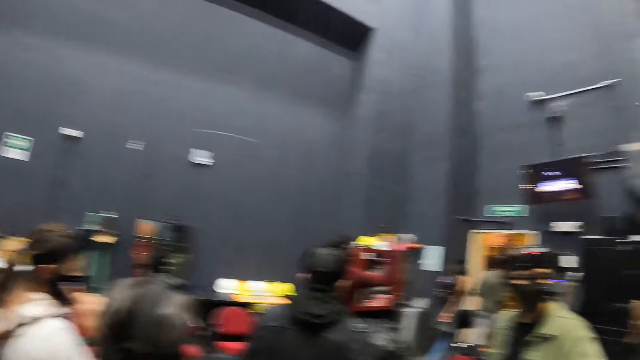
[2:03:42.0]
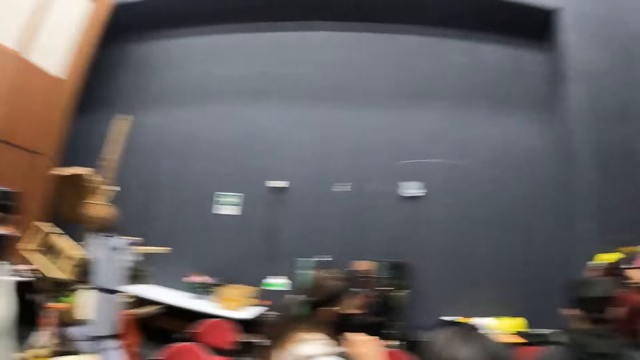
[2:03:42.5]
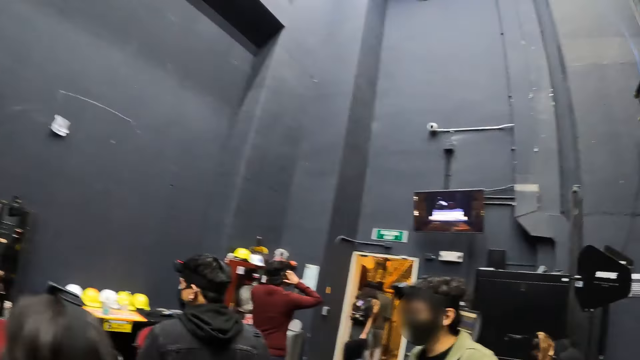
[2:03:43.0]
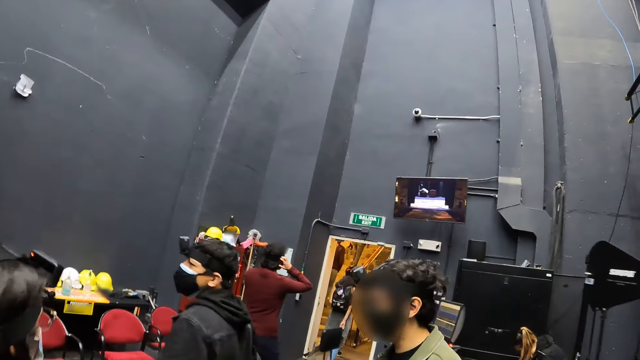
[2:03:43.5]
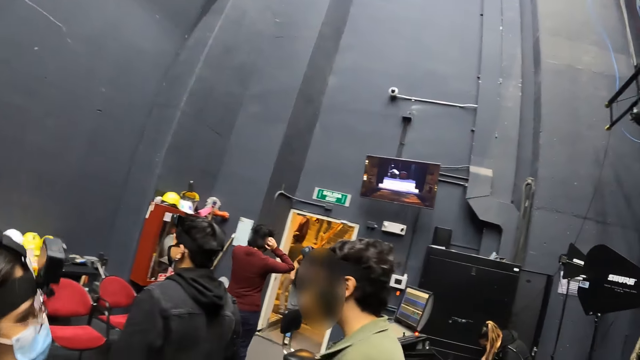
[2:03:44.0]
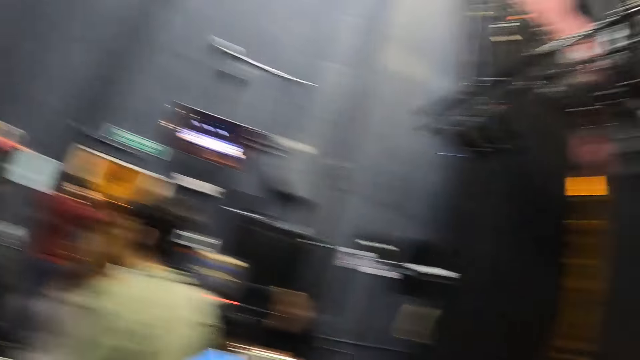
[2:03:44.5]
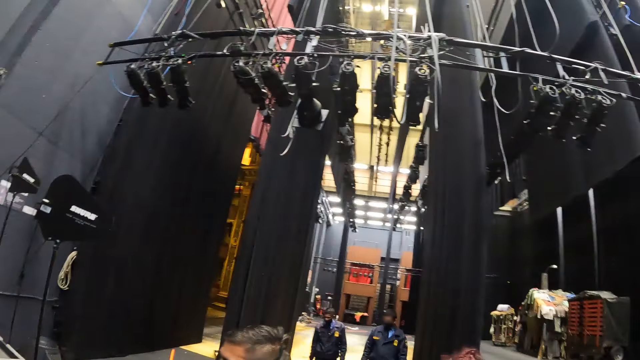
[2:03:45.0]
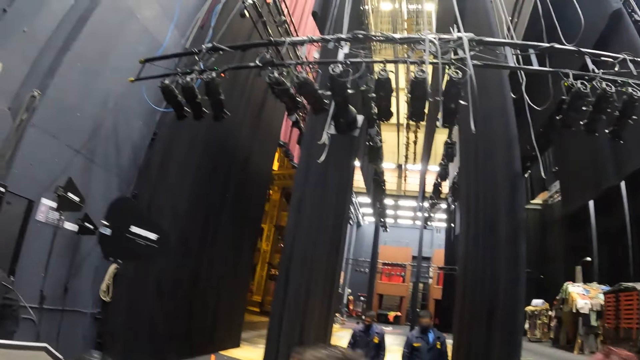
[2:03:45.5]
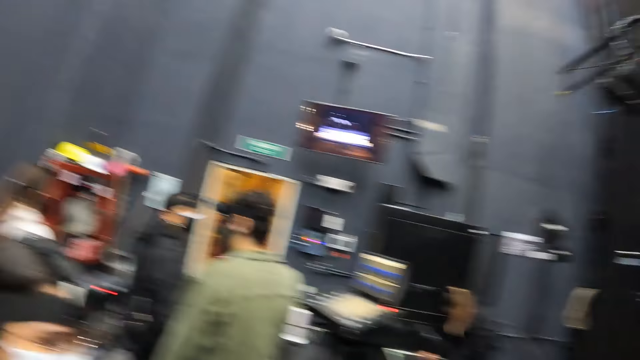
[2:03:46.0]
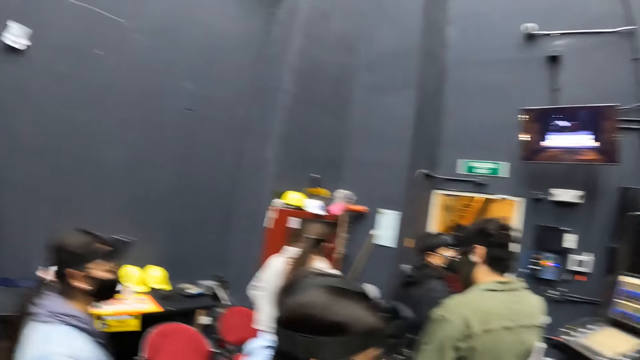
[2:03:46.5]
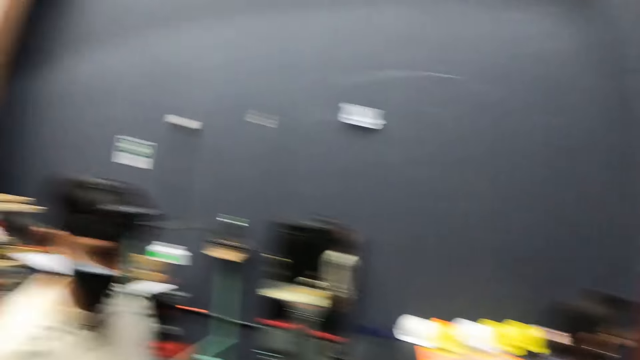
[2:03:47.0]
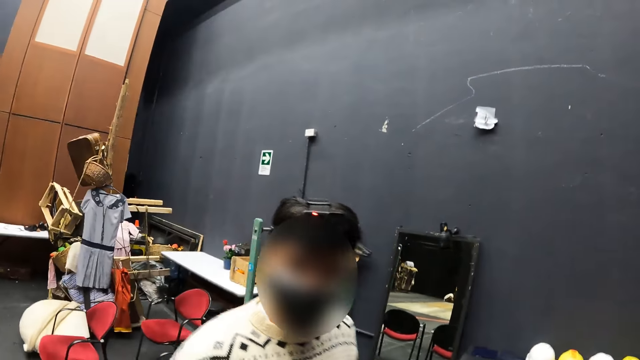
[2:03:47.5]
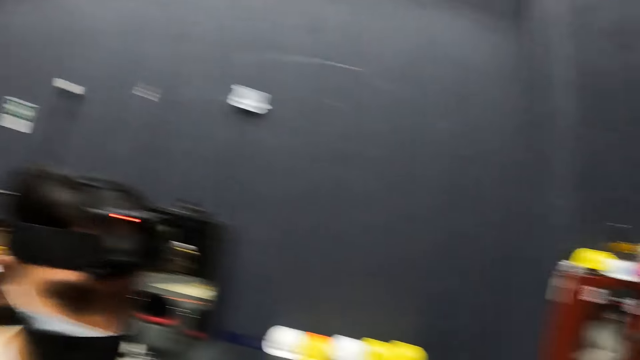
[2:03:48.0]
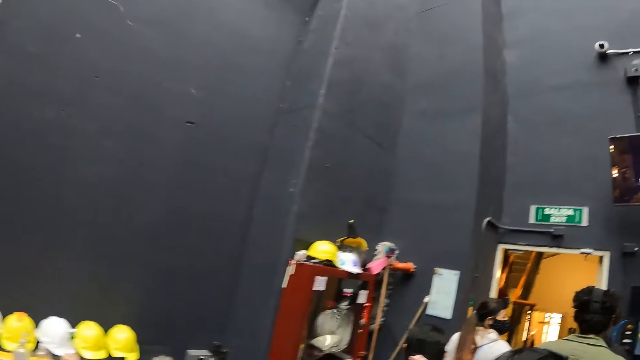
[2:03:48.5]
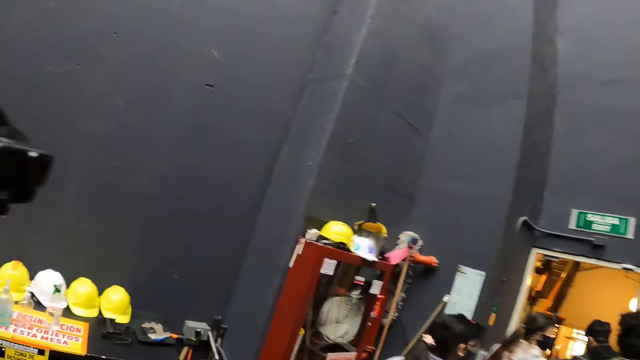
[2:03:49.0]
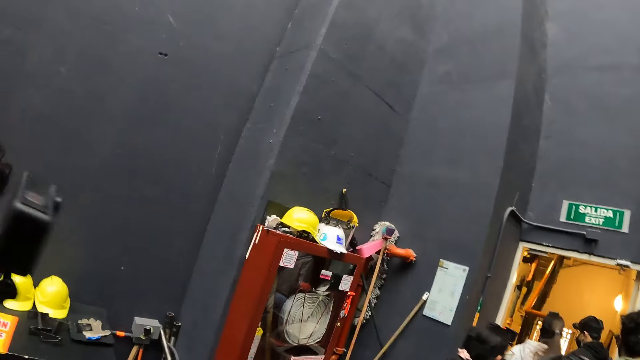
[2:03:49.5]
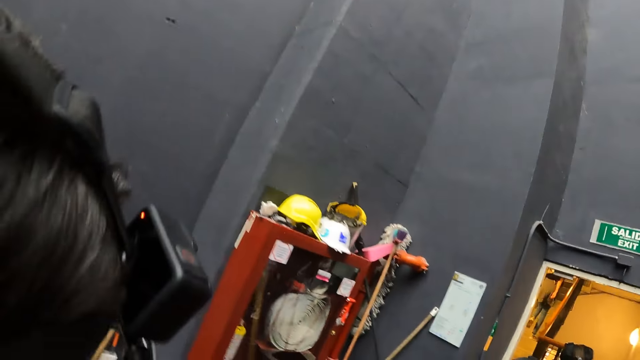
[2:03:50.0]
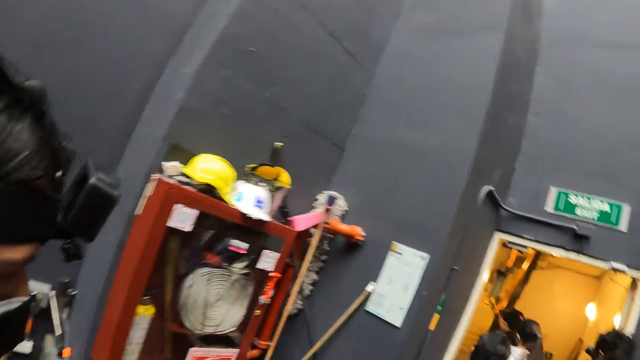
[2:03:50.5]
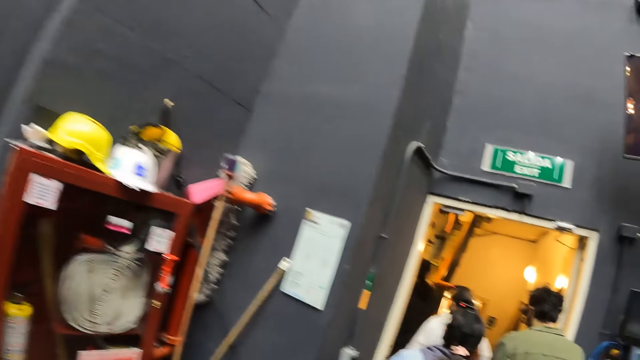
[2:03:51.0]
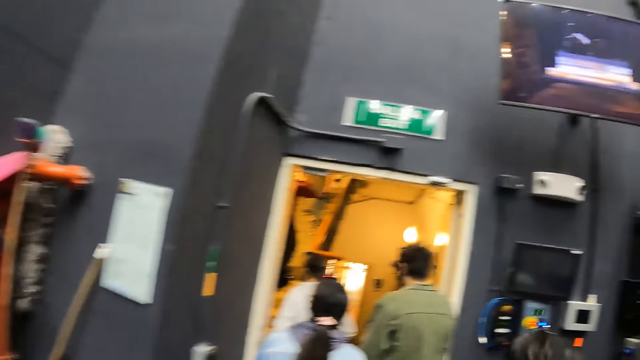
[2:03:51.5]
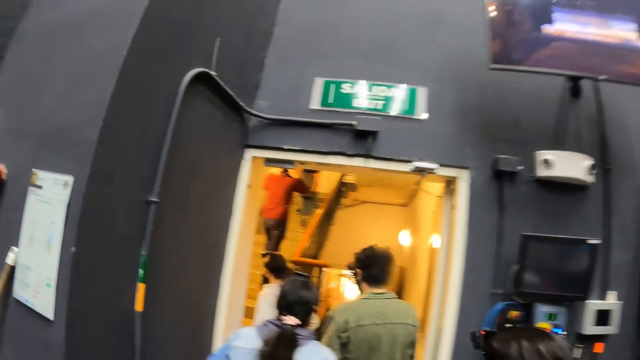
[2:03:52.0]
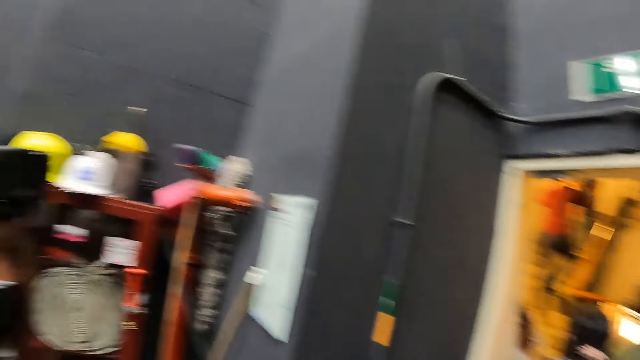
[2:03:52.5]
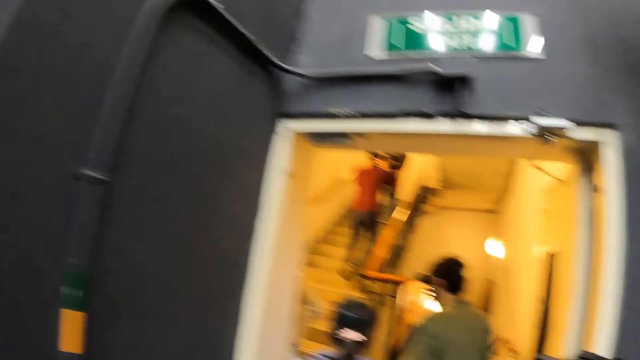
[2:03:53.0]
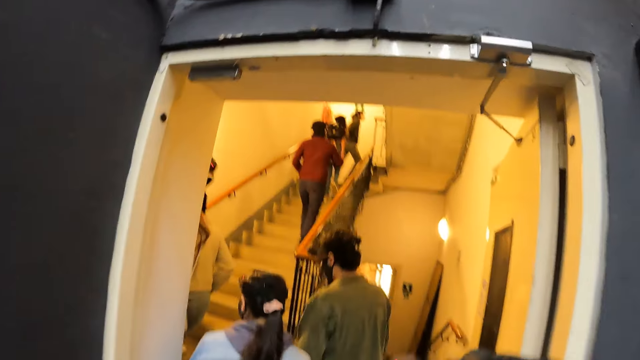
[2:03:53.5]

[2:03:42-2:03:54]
The camera wearer looks around. They walk.

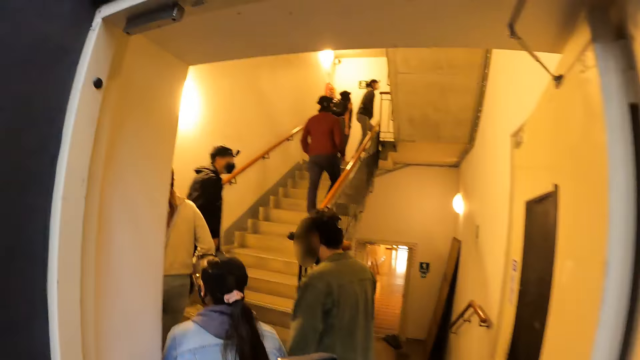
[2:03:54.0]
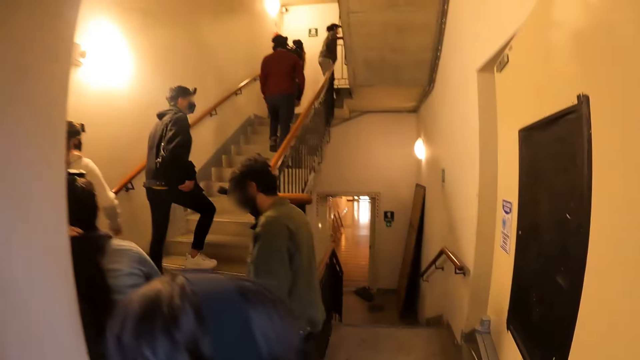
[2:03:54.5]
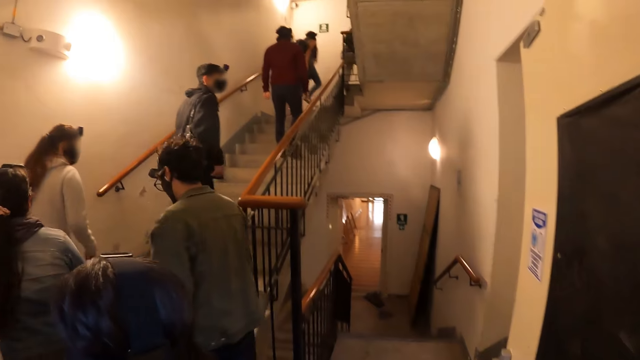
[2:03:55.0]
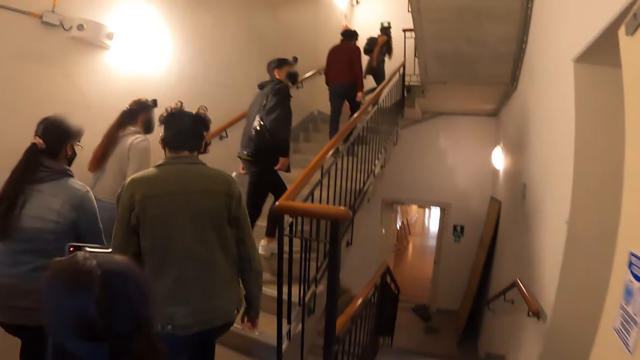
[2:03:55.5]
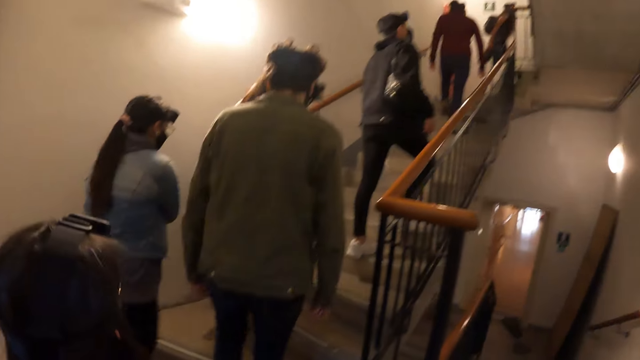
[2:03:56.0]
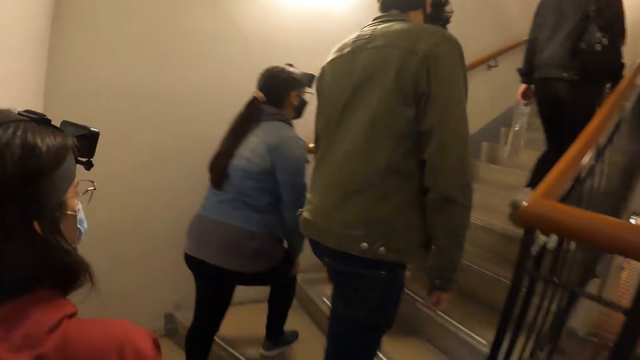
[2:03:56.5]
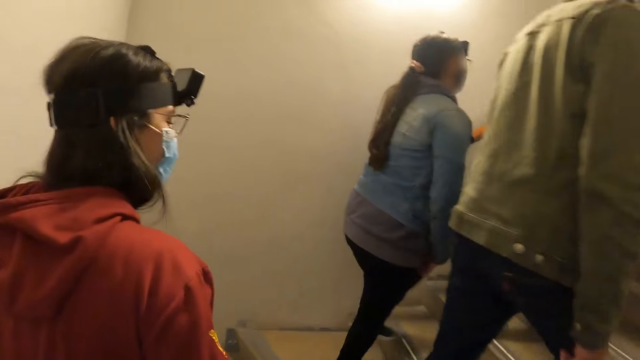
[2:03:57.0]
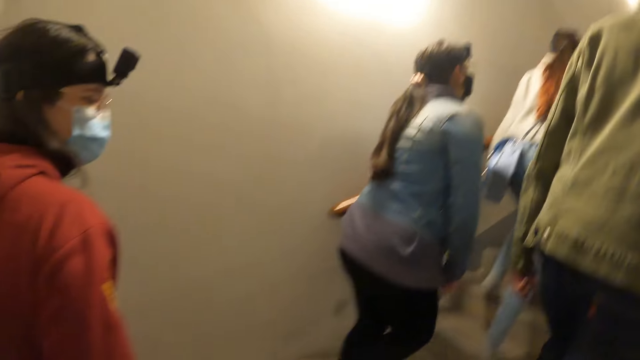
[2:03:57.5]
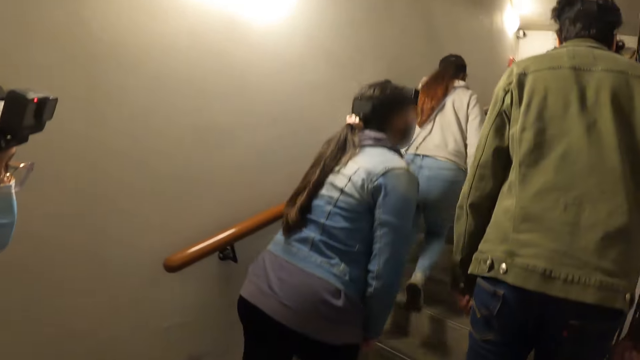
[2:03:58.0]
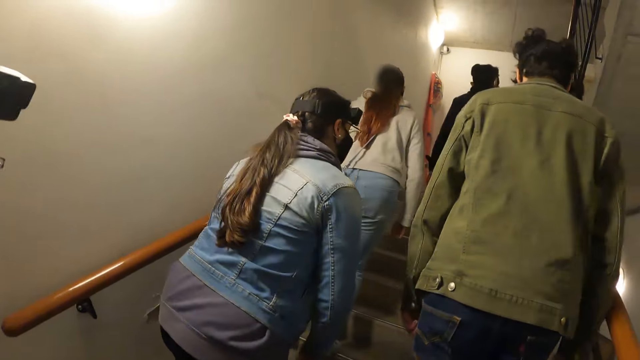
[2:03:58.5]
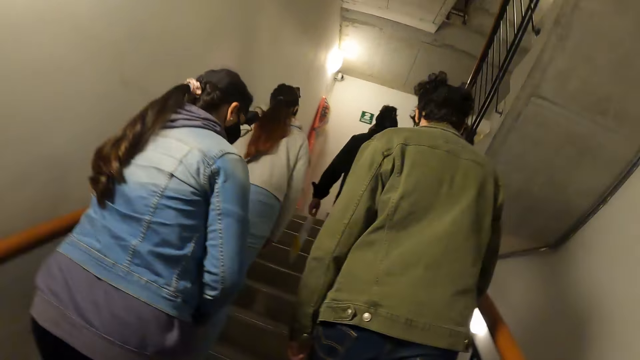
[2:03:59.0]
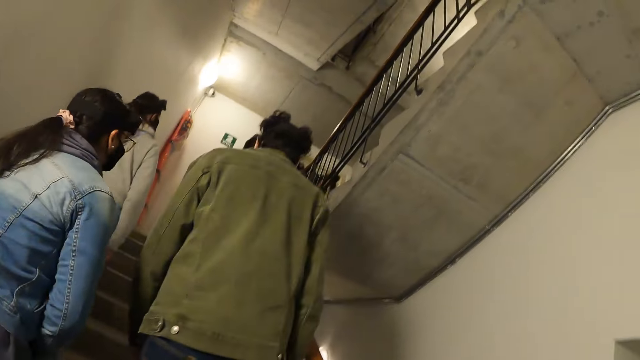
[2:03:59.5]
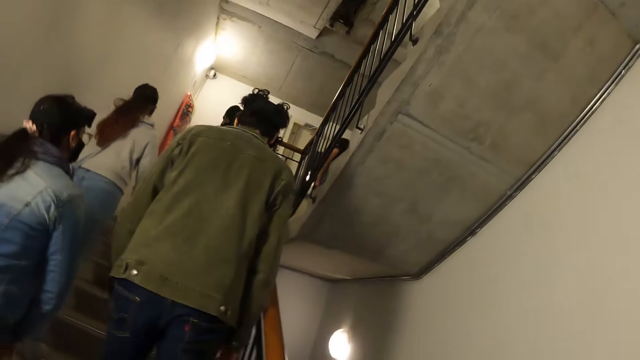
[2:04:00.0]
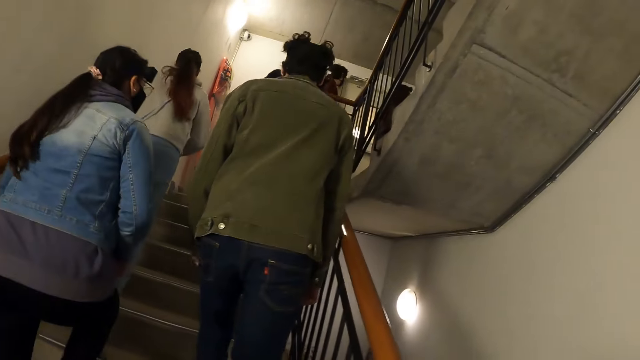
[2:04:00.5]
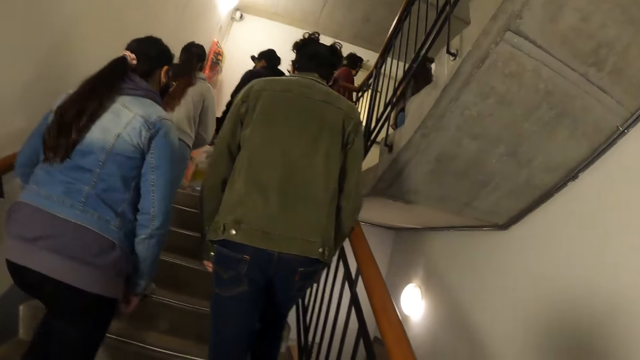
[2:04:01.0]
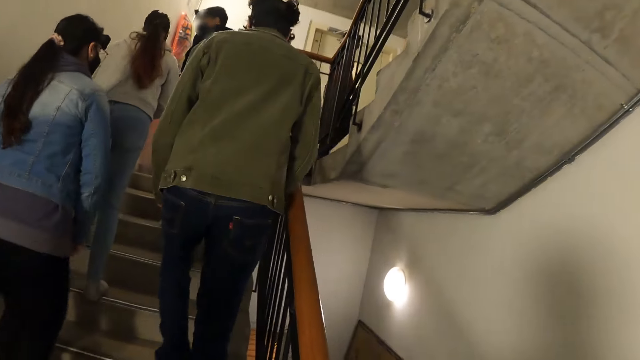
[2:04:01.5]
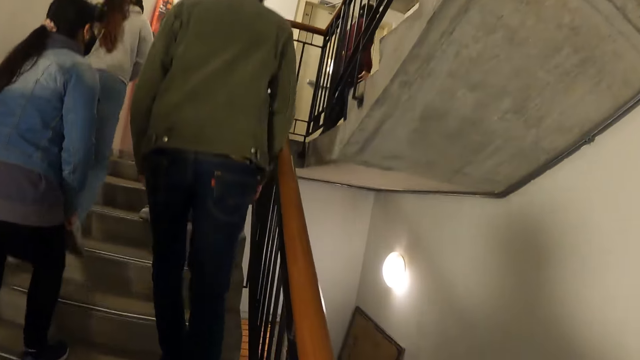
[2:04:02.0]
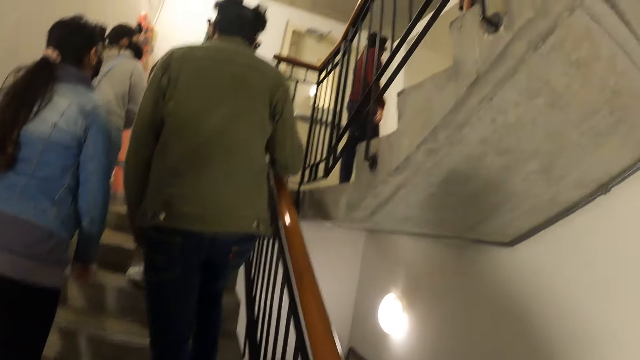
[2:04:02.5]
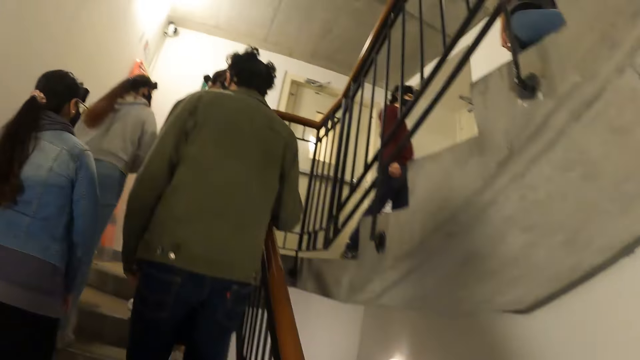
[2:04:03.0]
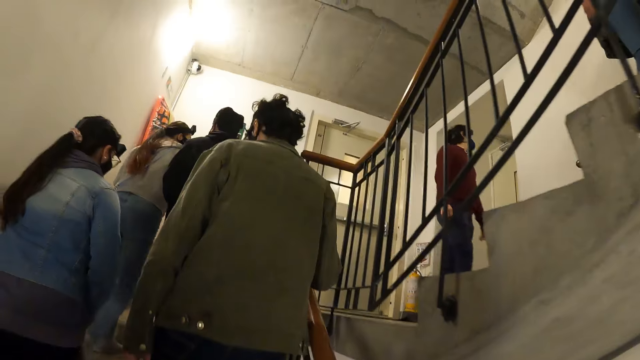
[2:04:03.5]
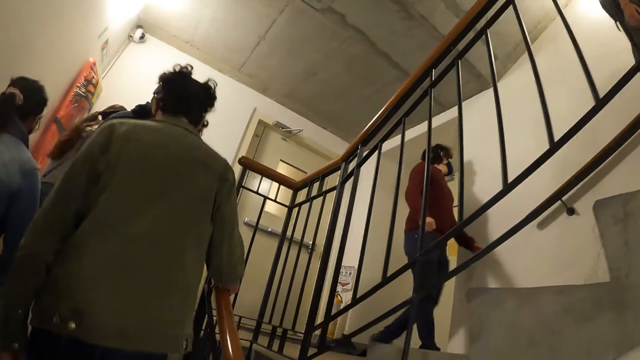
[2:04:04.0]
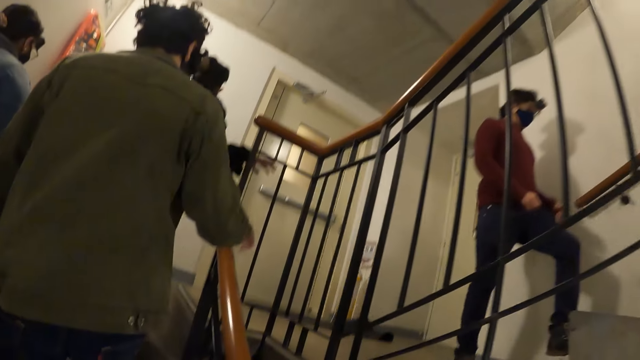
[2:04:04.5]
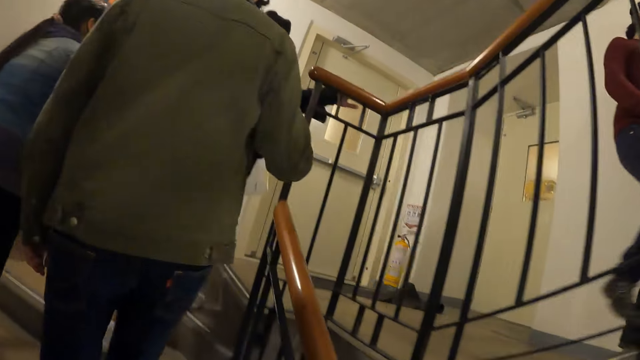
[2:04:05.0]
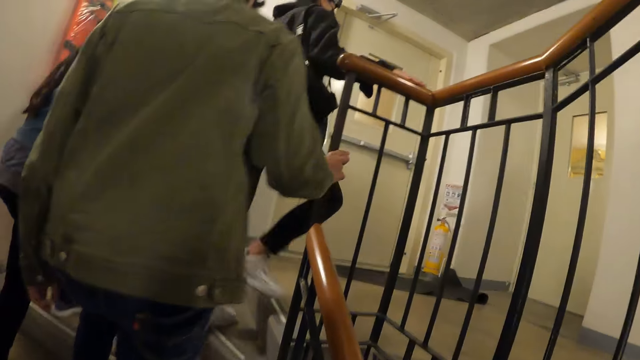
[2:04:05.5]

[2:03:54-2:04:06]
The camera wearer climbs up the staircase.
